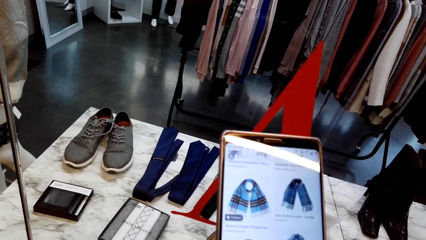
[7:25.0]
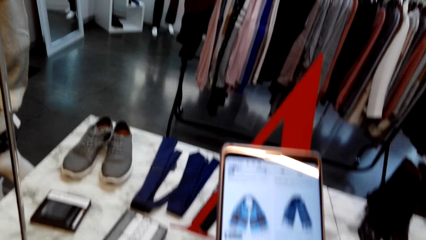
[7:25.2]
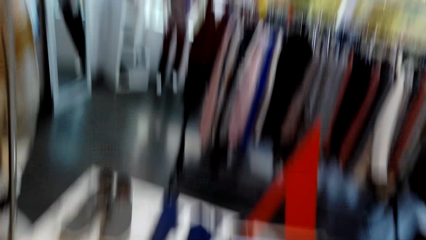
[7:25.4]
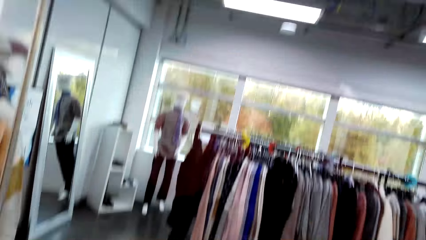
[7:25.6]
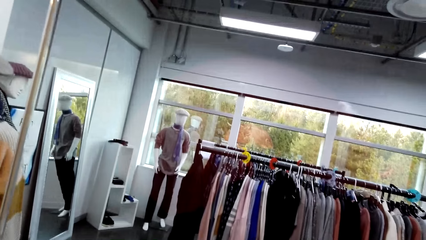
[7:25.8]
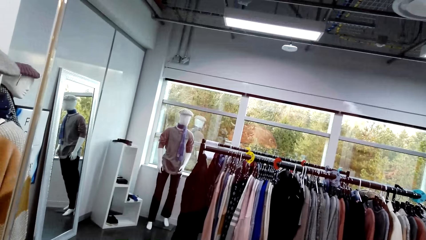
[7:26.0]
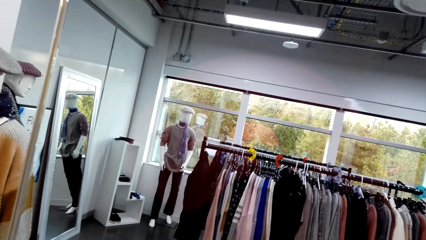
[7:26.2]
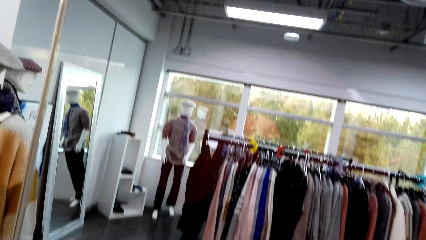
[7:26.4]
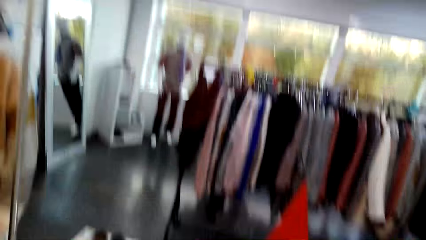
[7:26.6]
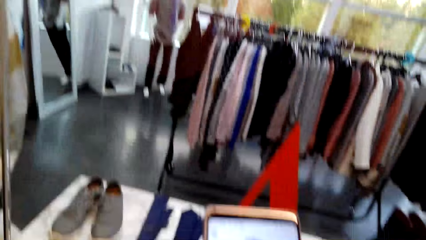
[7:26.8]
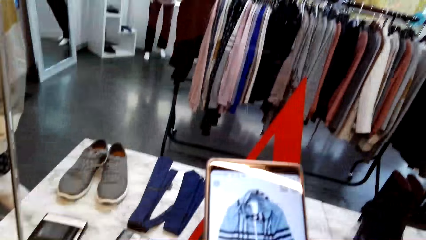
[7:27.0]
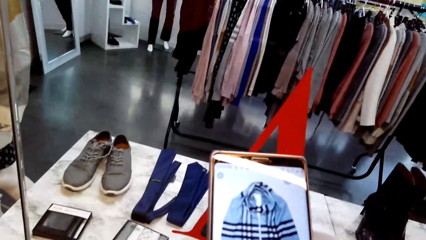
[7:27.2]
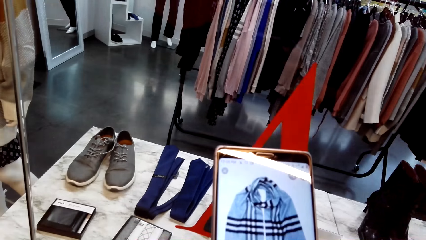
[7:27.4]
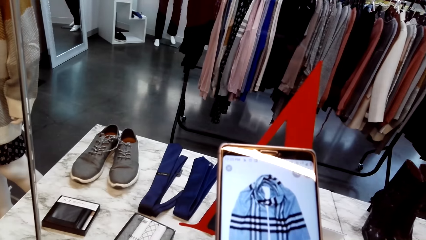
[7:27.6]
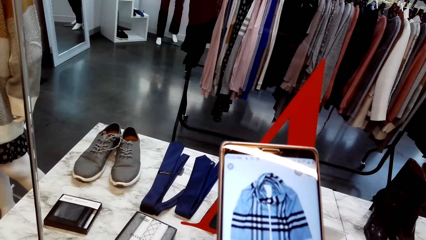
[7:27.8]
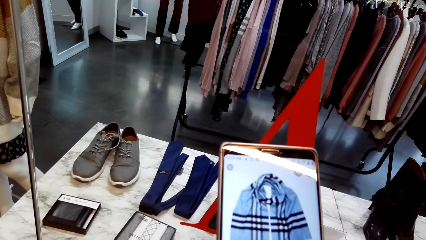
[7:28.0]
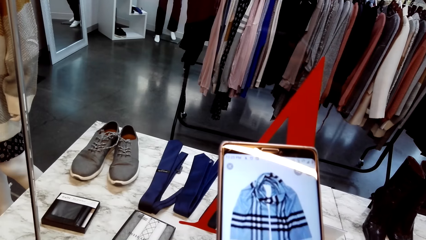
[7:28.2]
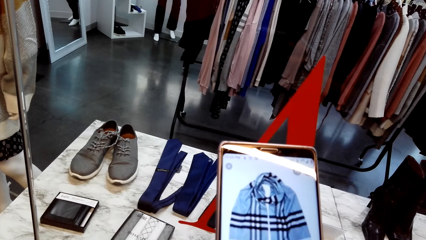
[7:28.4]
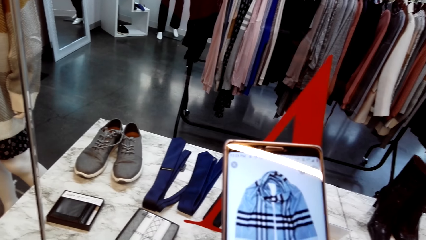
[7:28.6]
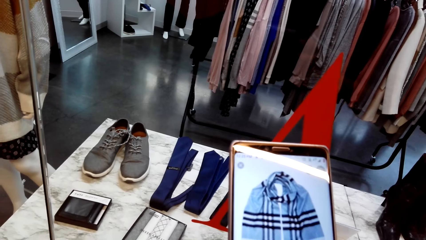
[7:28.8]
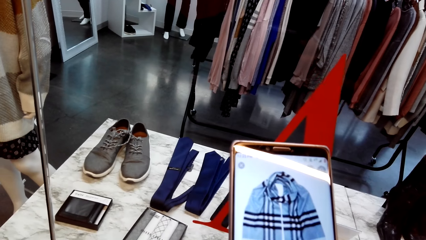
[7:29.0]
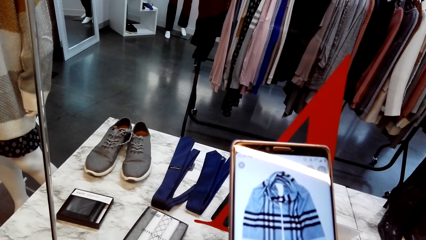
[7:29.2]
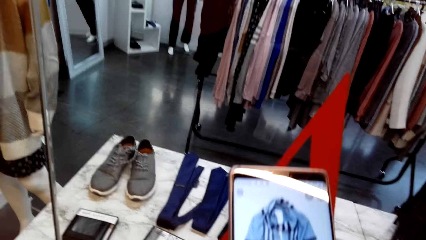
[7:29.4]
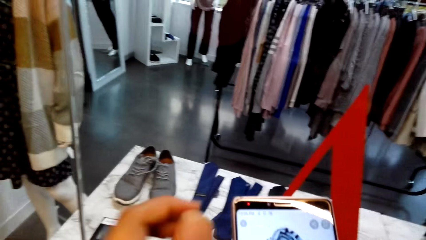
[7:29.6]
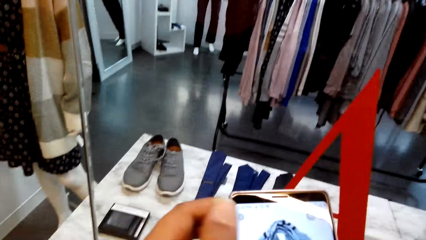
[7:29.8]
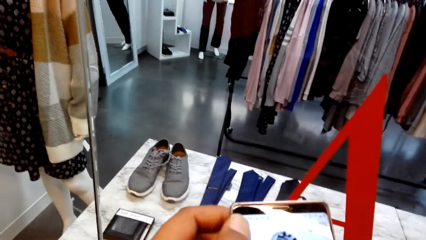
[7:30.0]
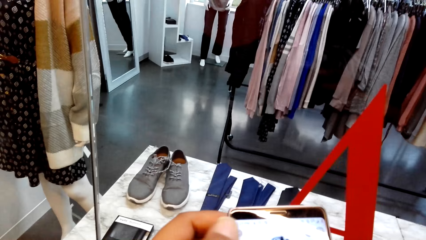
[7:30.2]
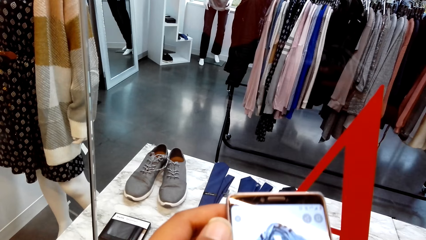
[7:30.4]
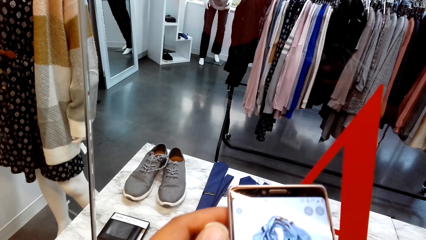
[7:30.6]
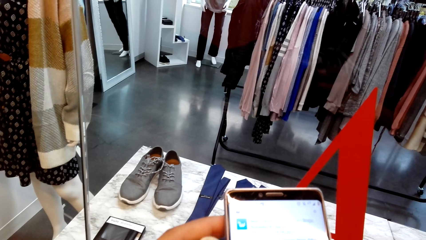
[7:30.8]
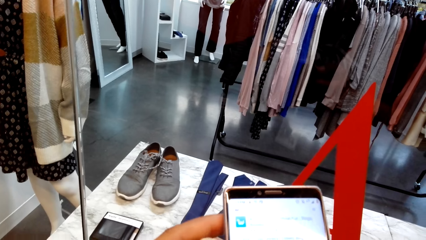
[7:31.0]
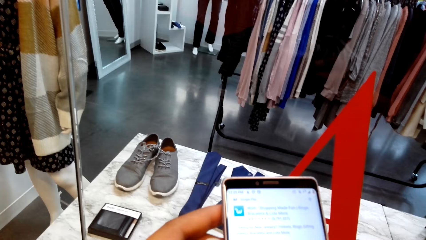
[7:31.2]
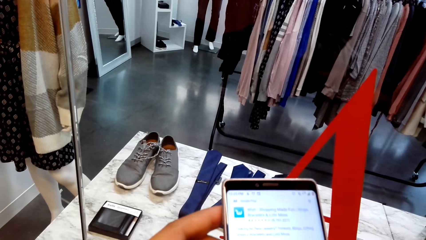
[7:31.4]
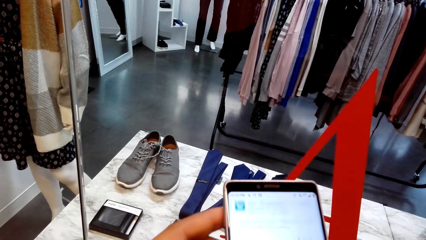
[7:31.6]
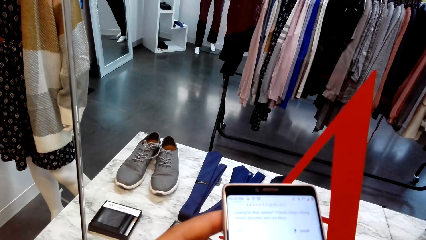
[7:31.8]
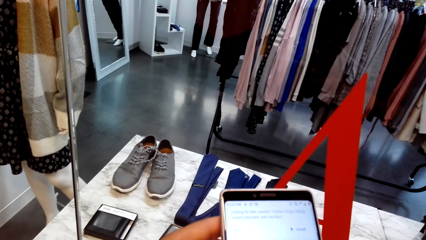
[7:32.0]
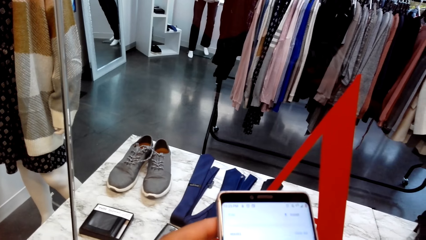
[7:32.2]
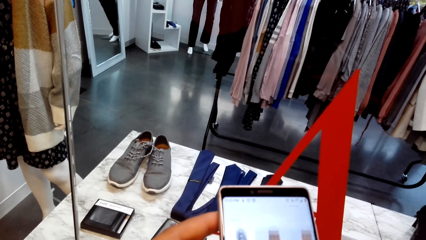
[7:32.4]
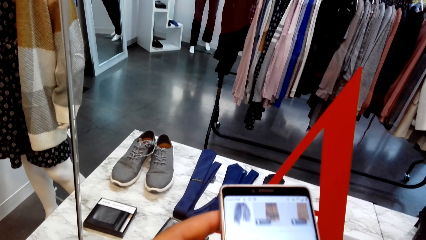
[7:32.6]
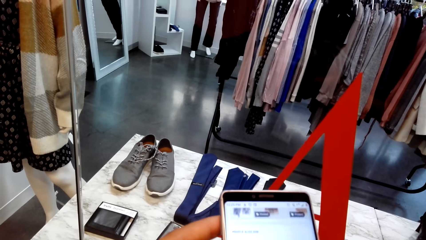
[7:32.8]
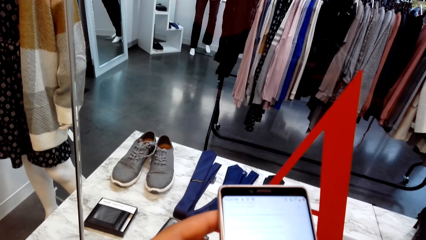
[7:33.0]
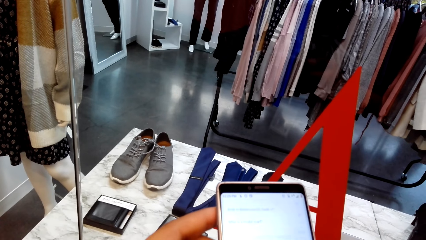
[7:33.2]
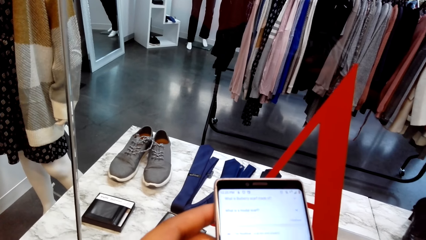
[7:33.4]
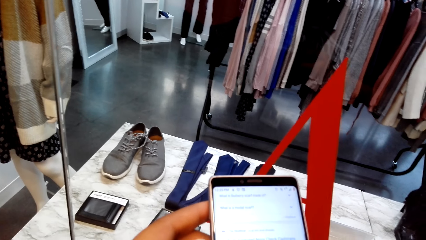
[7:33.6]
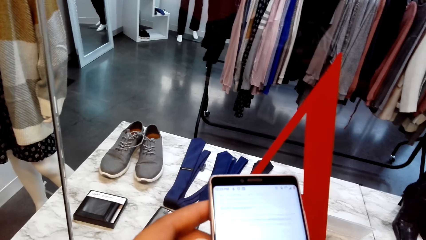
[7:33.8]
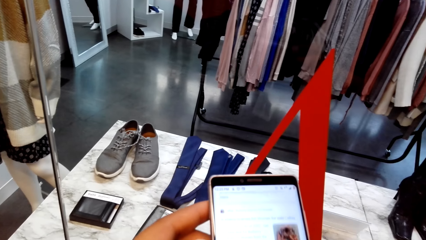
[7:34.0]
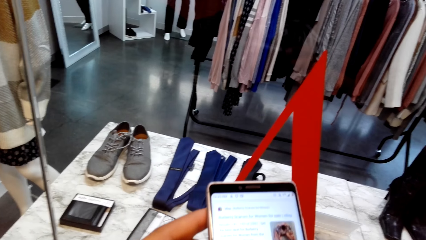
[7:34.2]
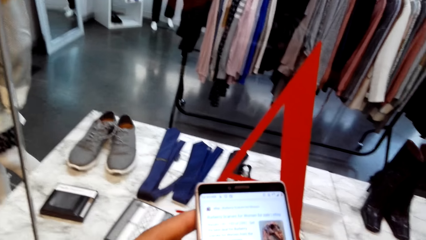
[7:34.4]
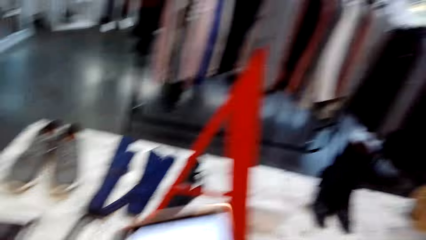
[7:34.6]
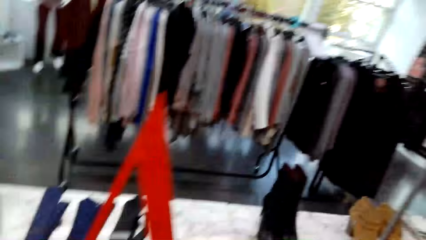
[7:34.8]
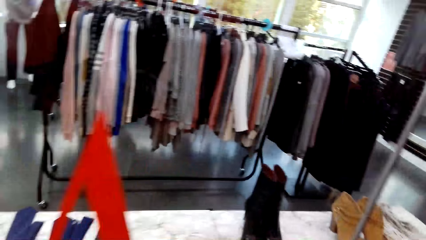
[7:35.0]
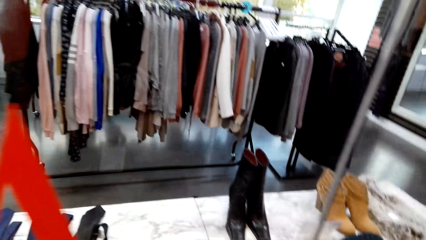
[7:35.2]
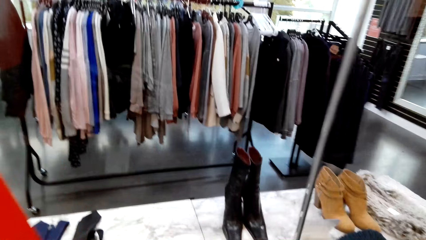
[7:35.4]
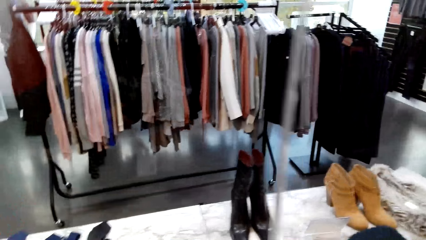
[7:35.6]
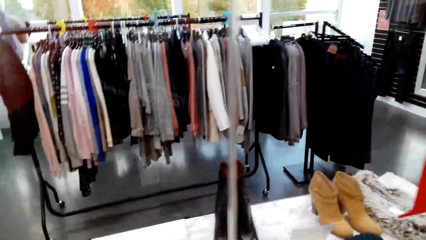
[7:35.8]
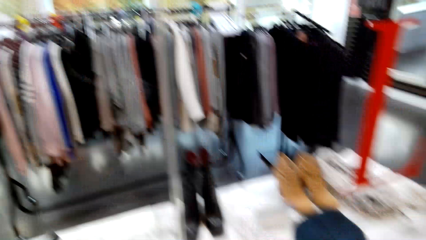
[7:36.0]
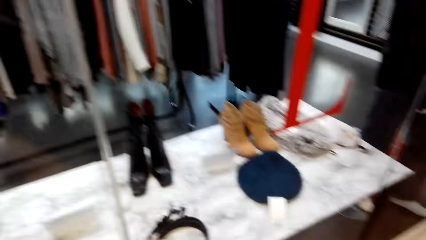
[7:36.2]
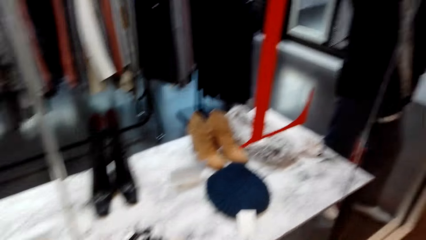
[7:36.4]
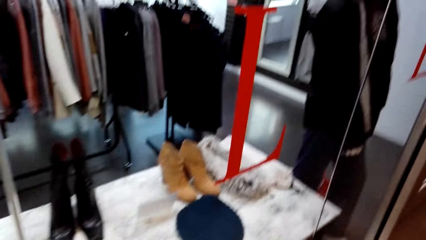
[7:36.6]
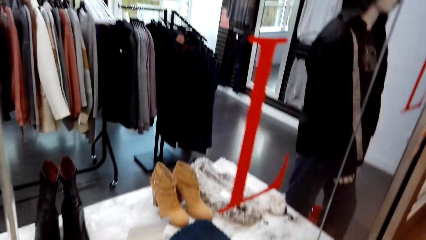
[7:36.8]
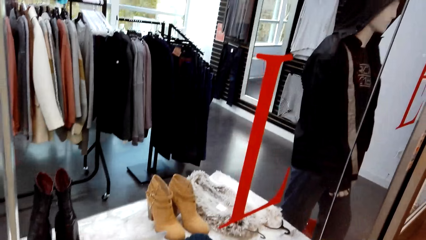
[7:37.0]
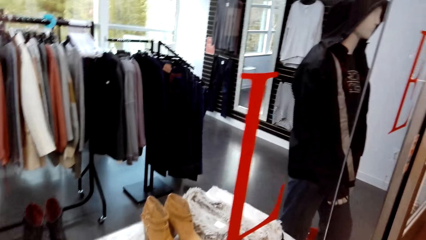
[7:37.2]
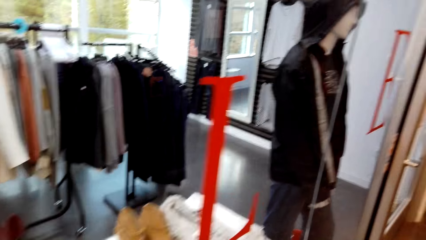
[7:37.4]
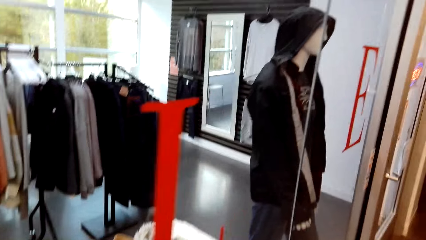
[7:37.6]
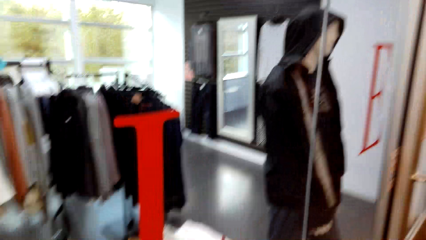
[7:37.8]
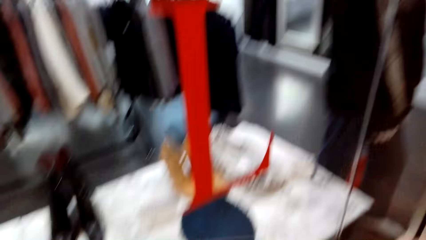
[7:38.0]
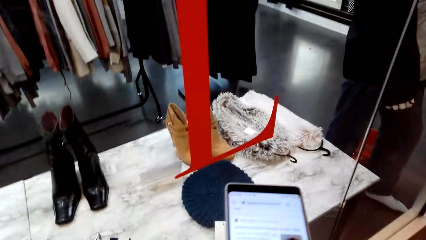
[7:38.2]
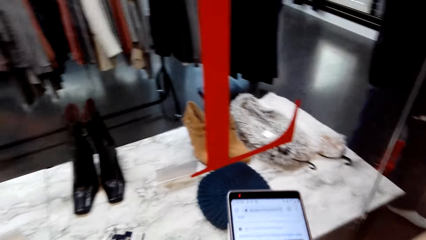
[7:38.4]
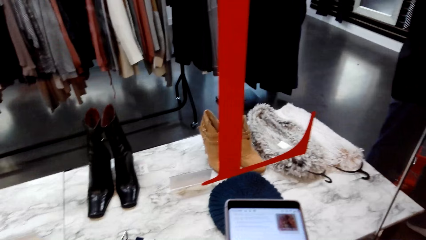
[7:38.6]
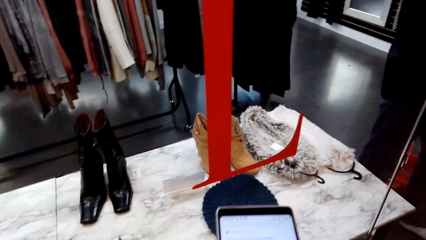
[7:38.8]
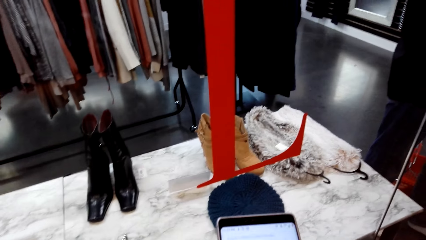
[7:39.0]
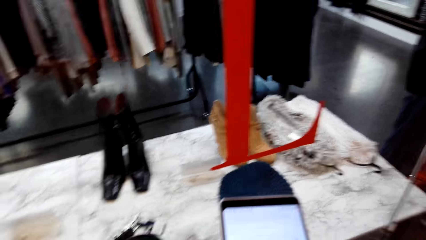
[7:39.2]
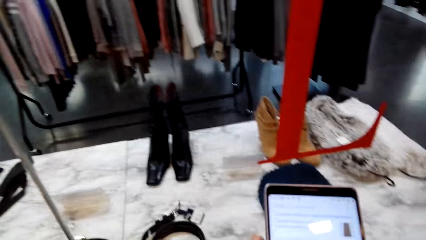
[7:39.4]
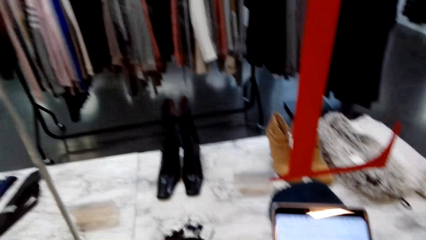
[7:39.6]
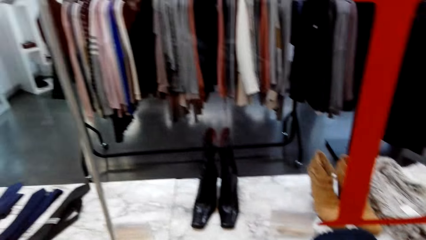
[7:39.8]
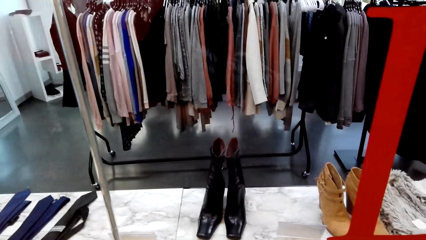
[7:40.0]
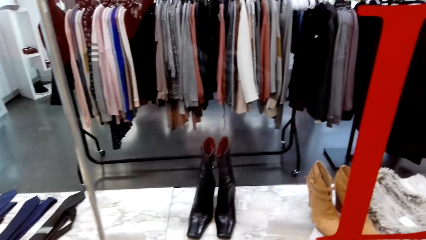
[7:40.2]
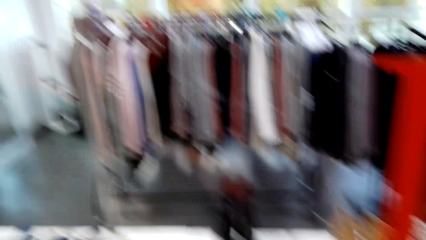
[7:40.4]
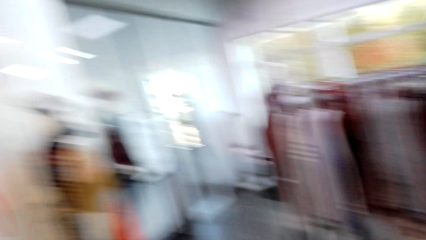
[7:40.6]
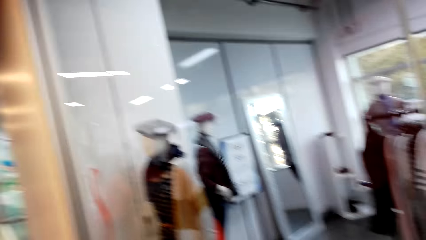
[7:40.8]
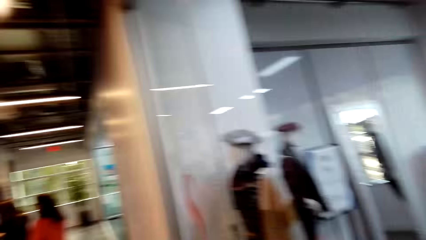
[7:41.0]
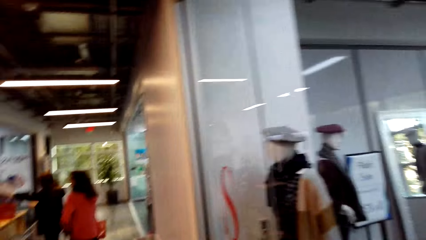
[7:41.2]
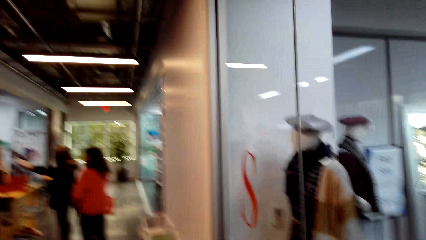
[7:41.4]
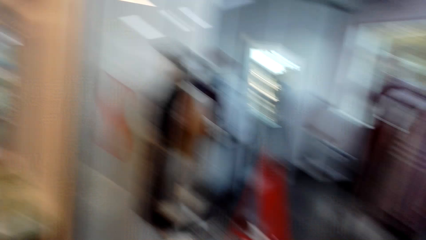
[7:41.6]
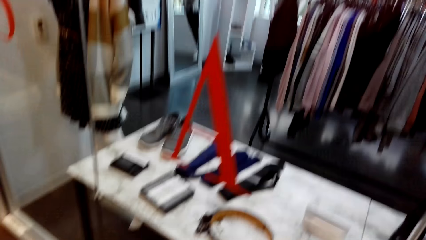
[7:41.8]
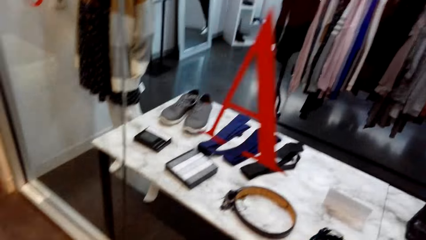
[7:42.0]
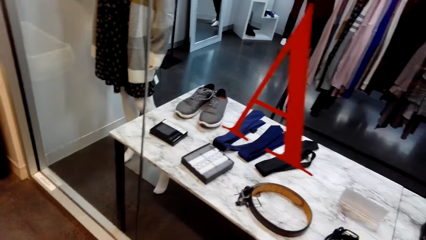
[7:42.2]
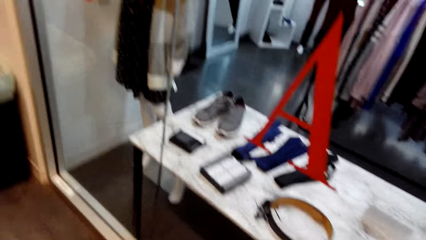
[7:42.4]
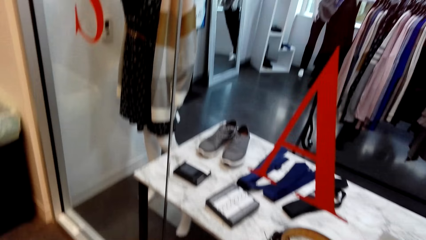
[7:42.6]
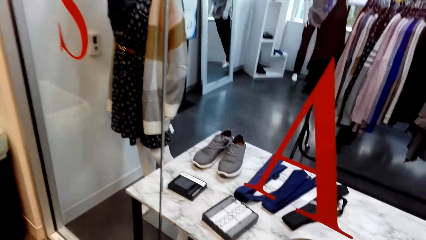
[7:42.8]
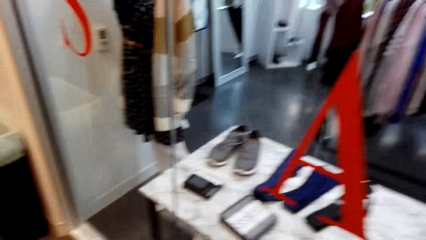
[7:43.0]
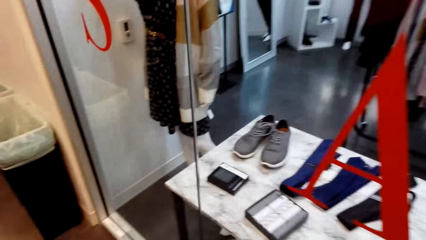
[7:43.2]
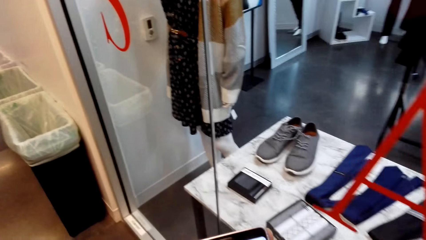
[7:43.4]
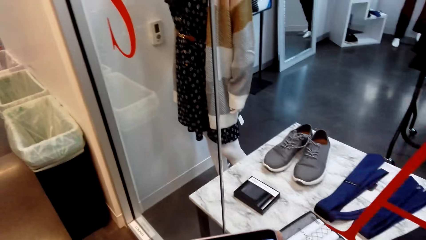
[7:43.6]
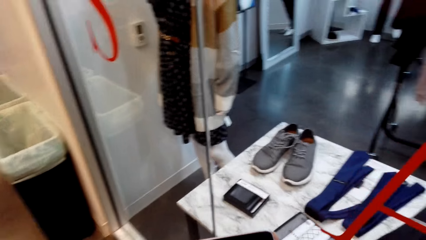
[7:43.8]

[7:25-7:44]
The camera wearer does window shopping. They look around. They stare at the phone. They scroll the phone. They scroll the phone again. They look around. They scroll the phone. They look around. They turn around.
